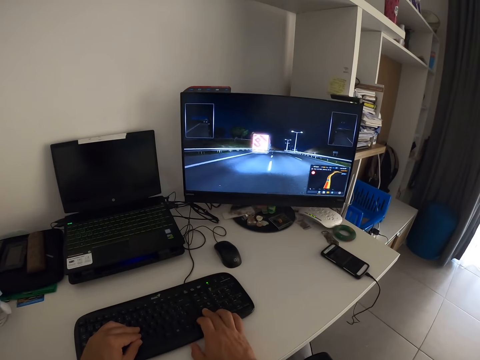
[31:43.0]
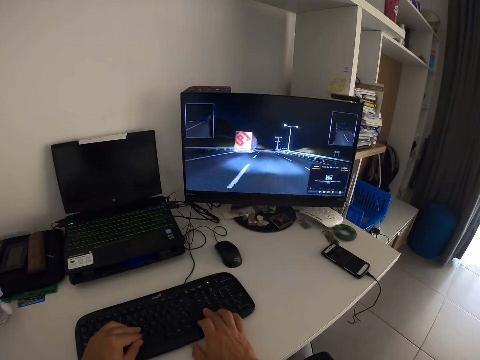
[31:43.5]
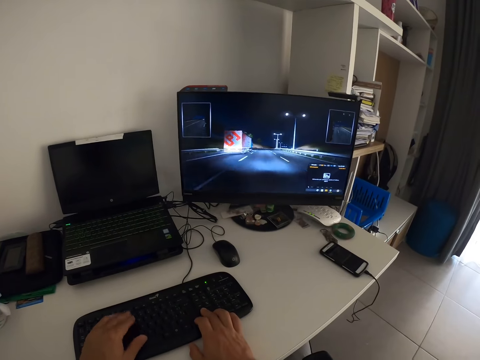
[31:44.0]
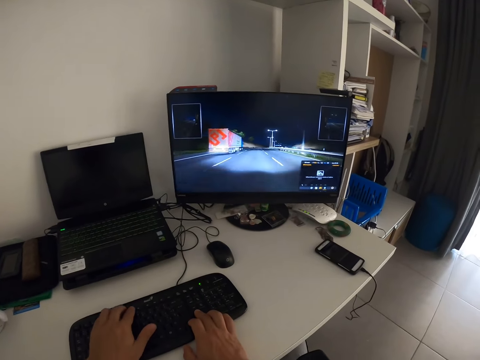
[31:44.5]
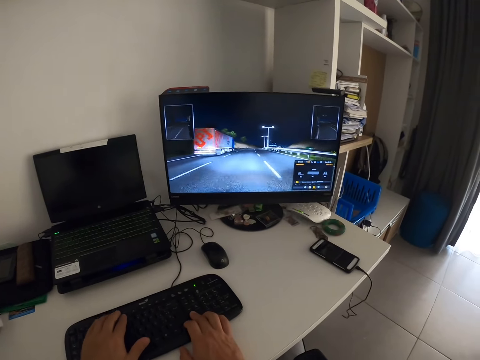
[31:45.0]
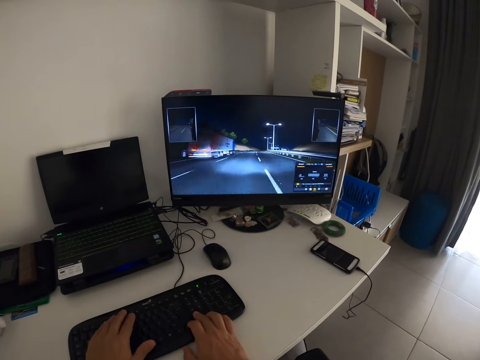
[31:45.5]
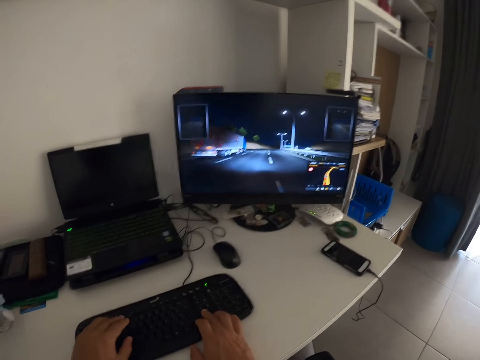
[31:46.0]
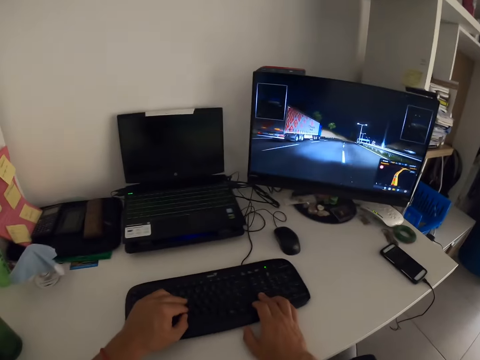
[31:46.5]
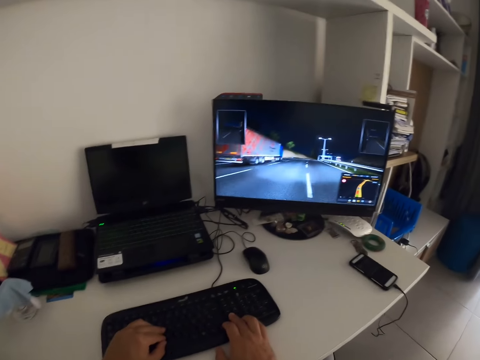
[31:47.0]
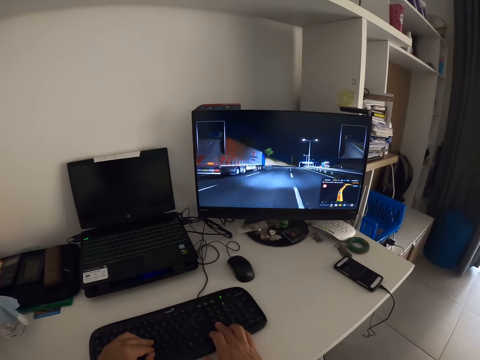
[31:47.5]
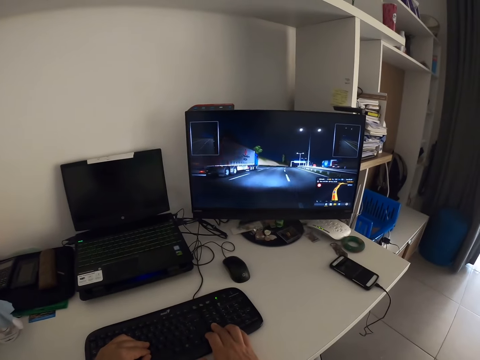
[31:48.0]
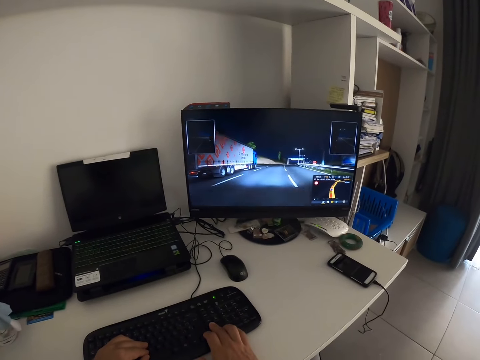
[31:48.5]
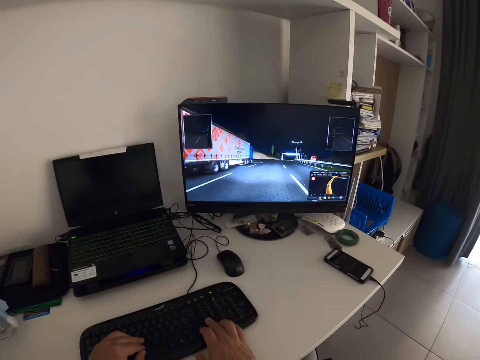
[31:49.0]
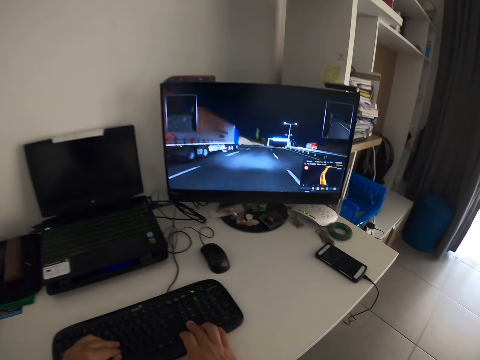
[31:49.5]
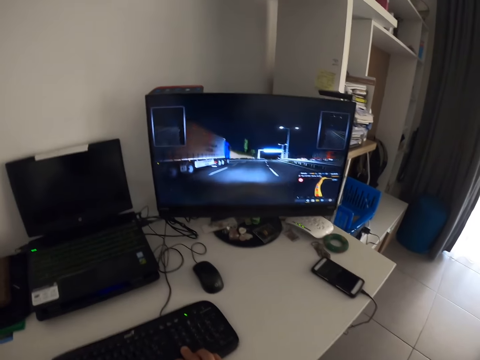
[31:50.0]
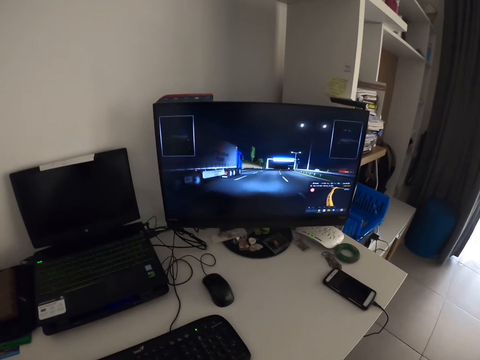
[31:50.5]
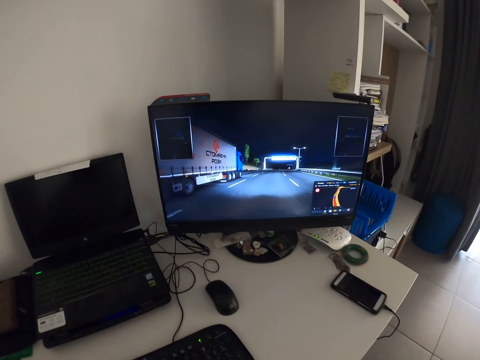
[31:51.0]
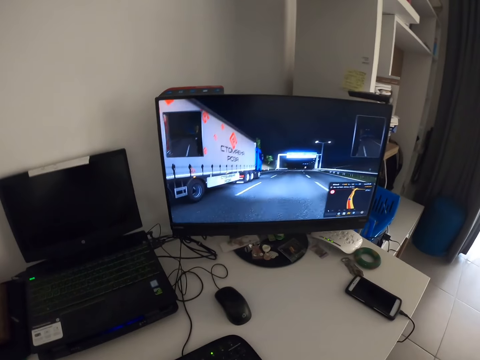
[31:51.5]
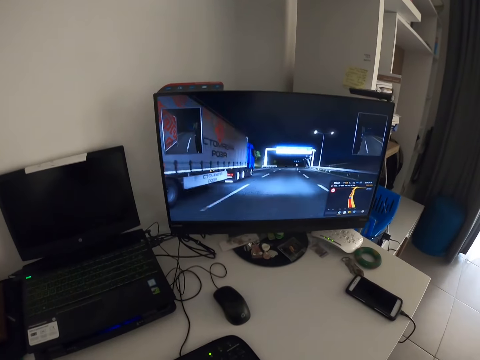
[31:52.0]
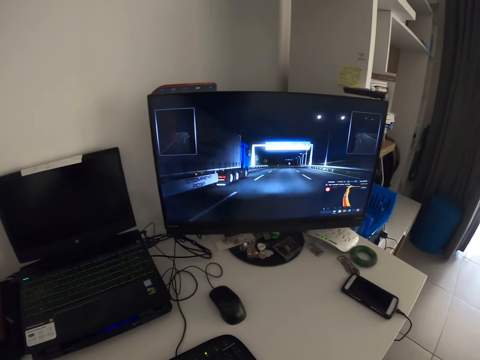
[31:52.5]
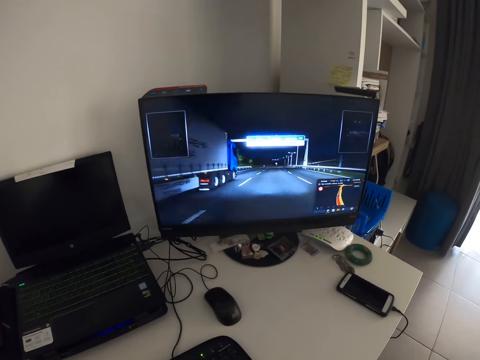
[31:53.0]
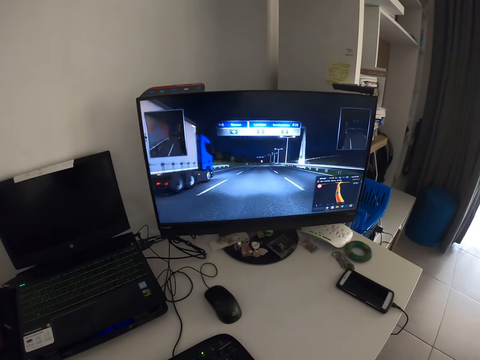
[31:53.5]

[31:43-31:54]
The camera wearer adjusts the left hand.

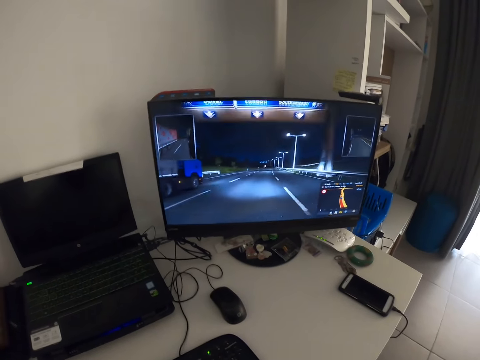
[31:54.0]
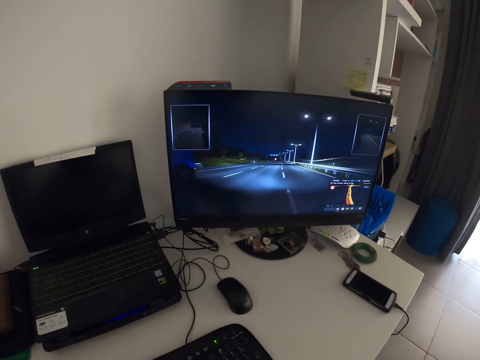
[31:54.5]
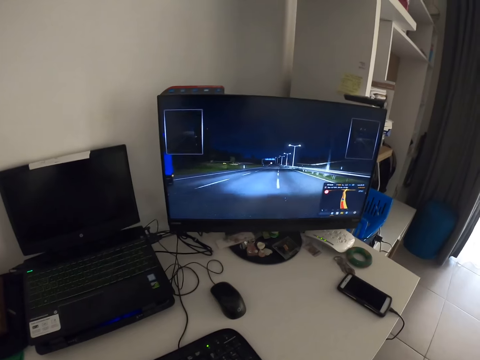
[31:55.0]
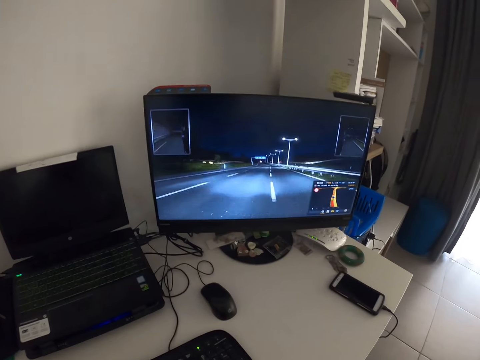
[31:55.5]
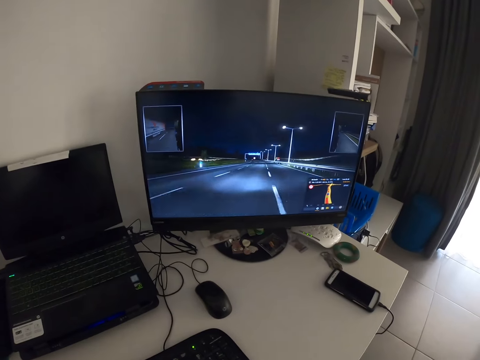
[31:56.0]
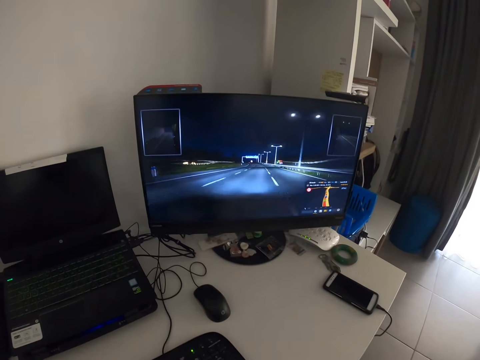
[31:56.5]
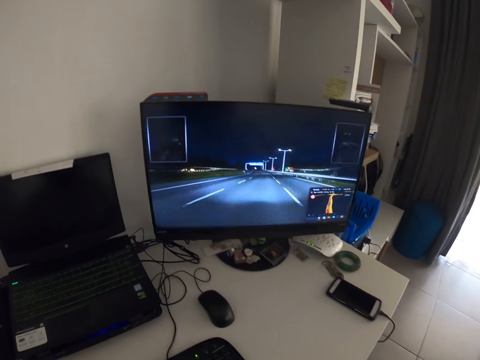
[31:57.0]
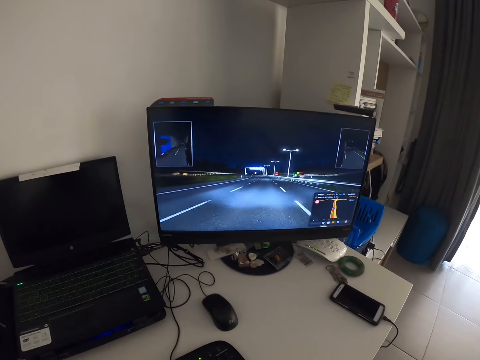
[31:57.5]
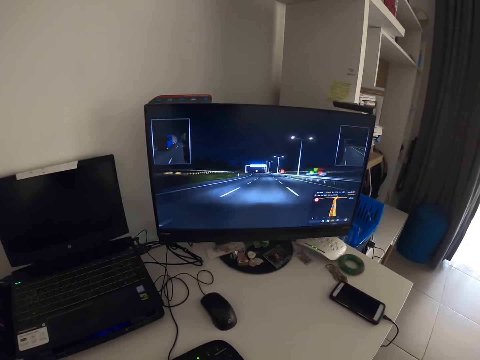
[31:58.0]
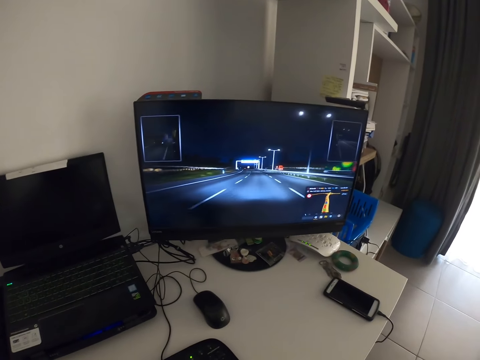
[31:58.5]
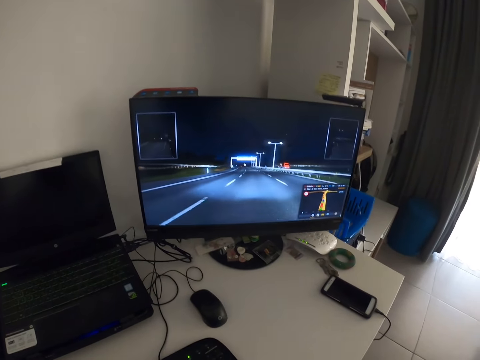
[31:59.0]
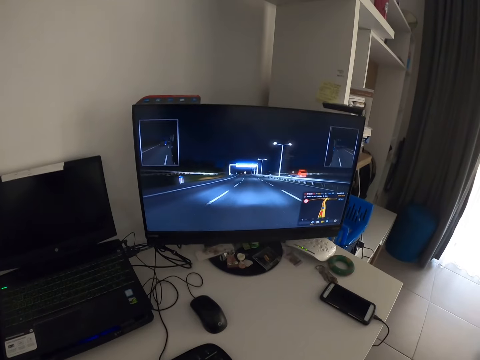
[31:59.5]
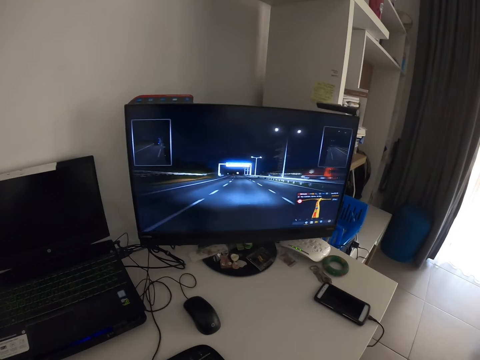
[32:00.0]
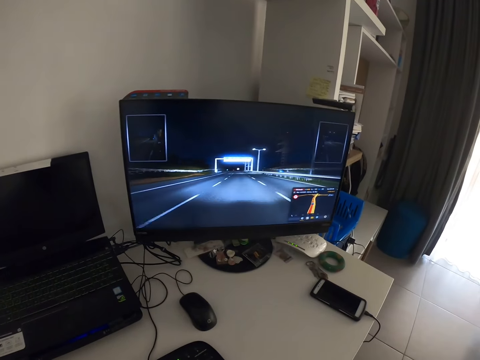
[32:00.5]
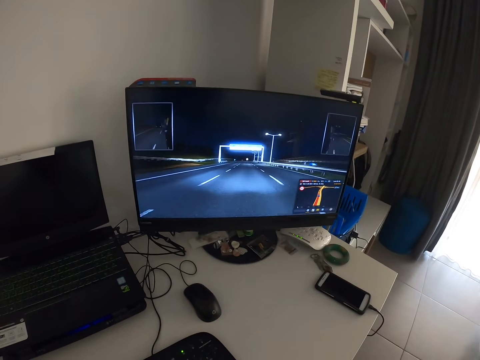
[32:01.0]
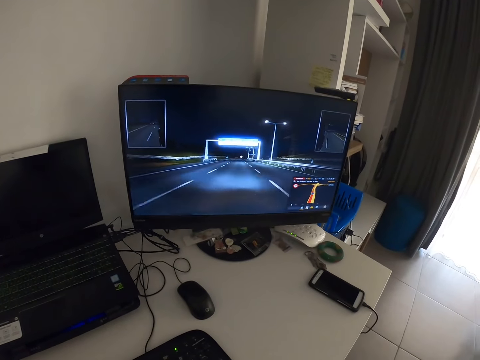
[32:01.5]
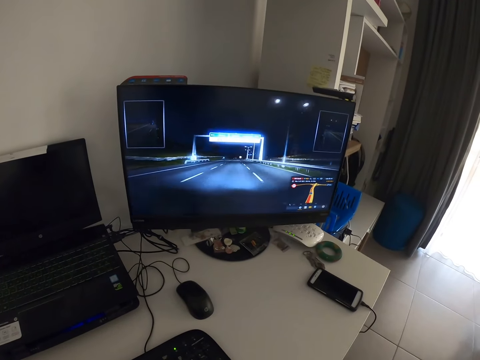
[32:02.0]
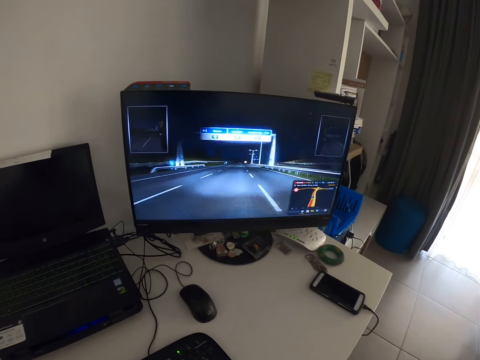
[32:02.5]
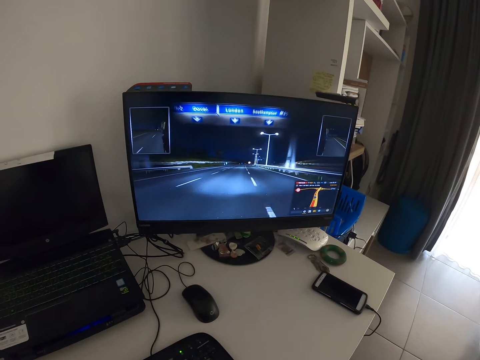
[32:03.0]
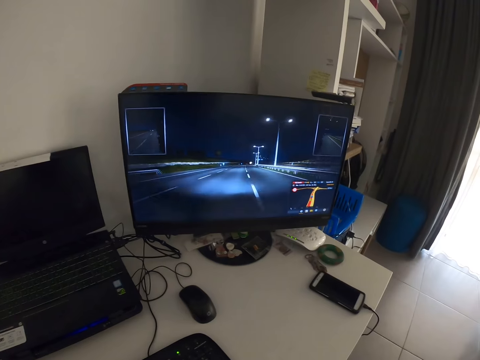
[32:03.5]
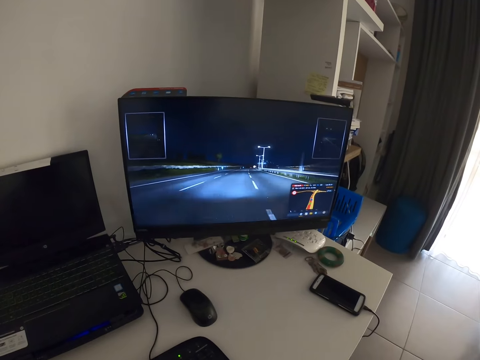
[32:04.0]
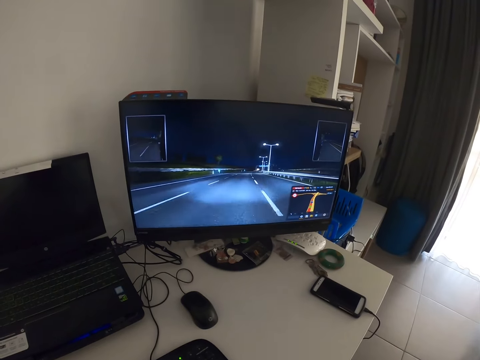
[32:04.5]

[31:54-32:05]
The camera wearer presses the keyboard.

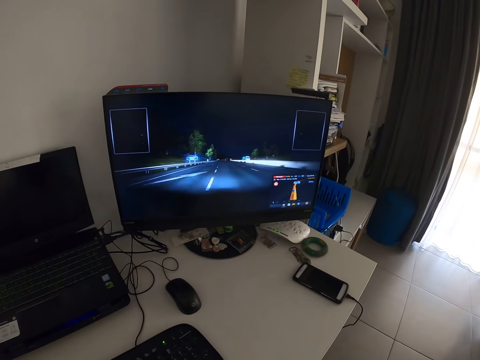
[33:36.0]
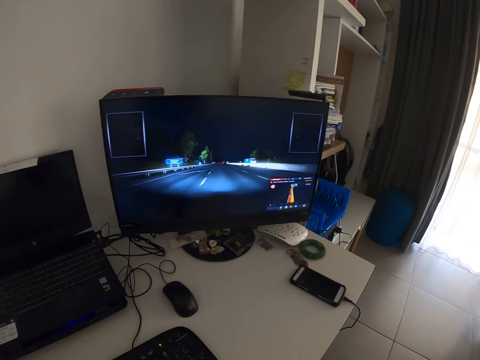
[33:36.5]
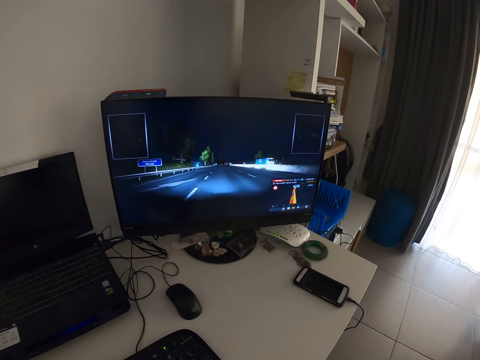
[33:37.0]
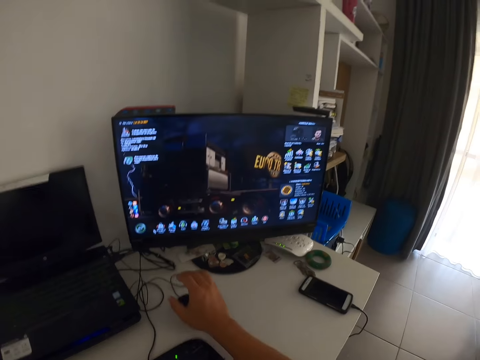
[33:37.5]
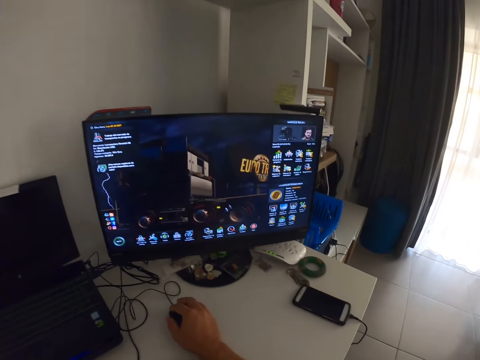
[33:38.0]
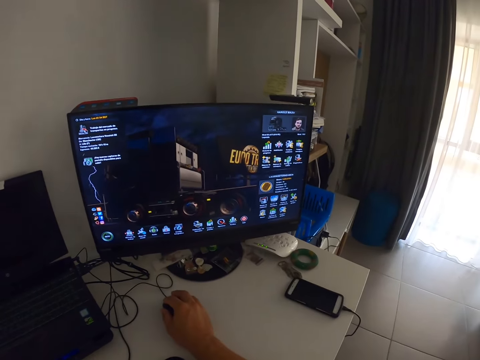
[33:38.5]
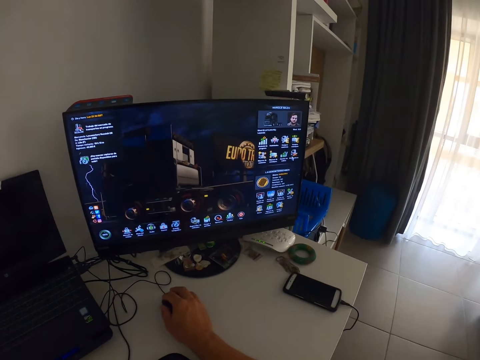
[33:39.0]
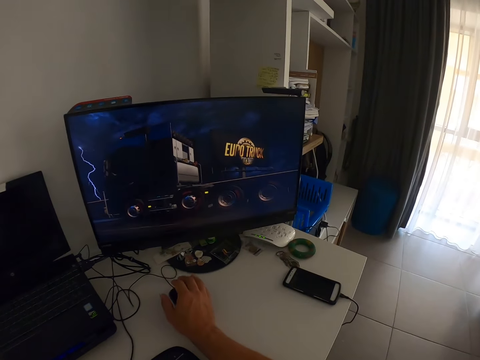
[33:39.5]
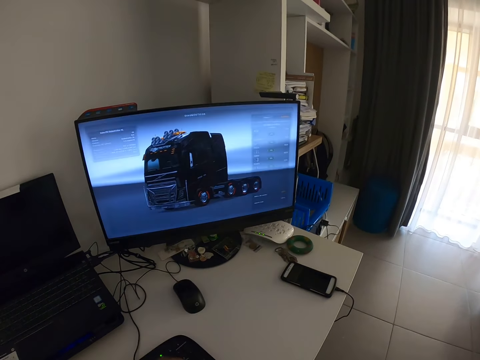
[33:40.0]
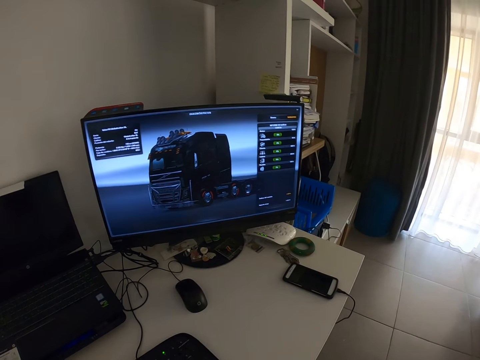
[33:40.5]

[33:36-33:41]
The camera wearer looks at the monitor. They hold the mouse and release the mouse.
